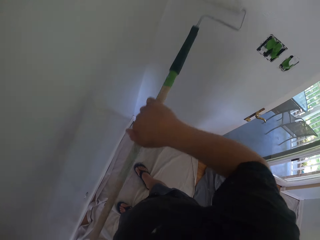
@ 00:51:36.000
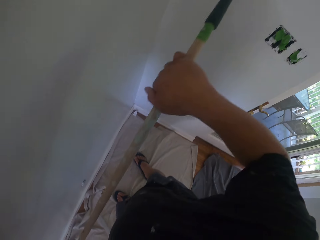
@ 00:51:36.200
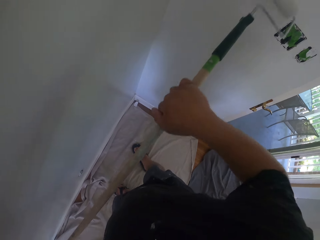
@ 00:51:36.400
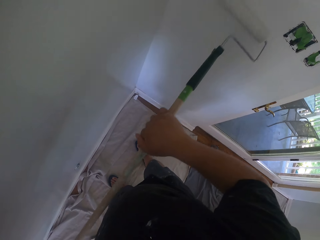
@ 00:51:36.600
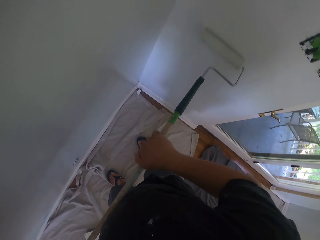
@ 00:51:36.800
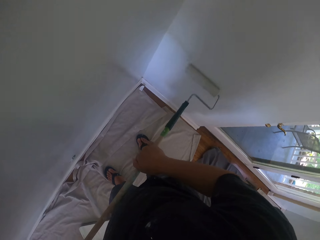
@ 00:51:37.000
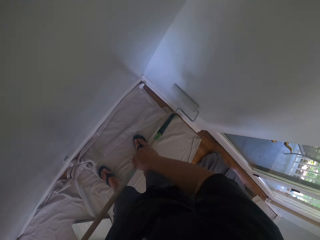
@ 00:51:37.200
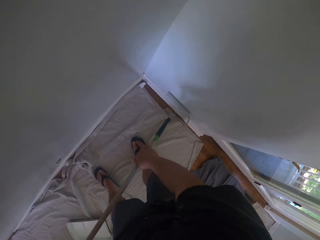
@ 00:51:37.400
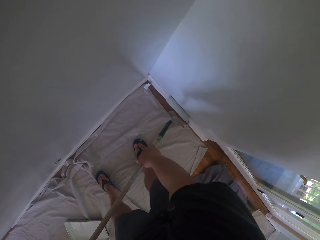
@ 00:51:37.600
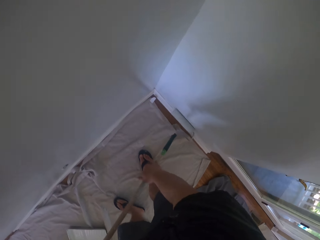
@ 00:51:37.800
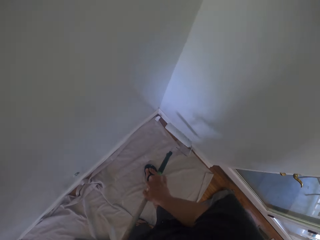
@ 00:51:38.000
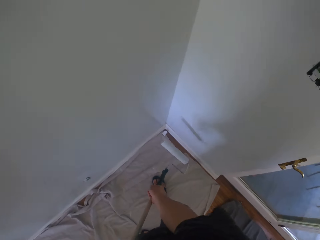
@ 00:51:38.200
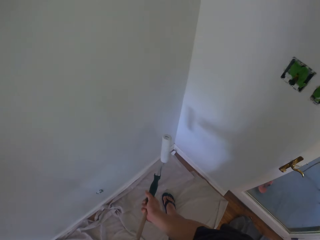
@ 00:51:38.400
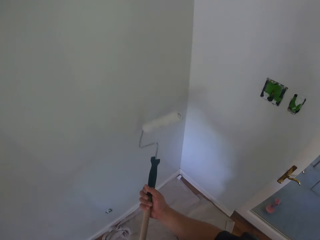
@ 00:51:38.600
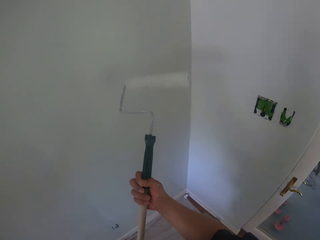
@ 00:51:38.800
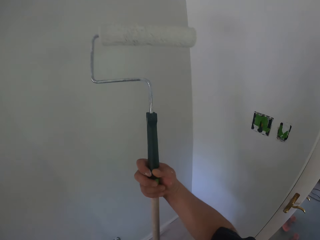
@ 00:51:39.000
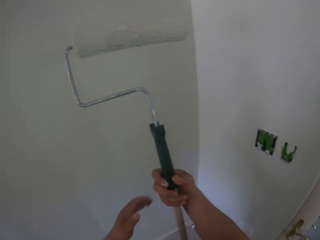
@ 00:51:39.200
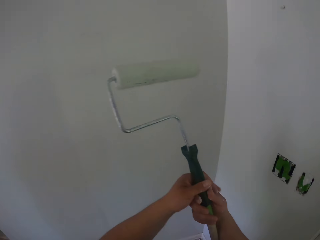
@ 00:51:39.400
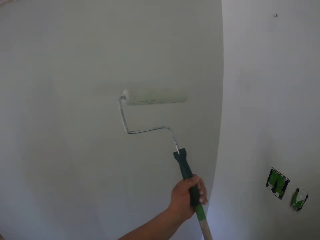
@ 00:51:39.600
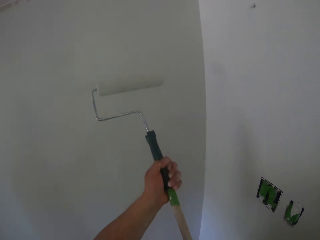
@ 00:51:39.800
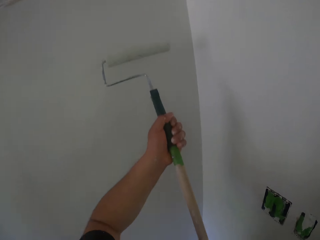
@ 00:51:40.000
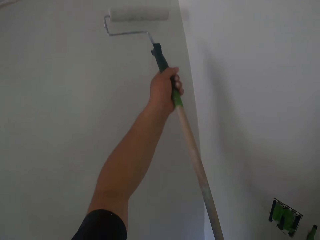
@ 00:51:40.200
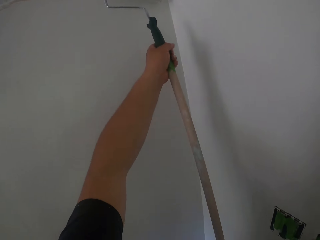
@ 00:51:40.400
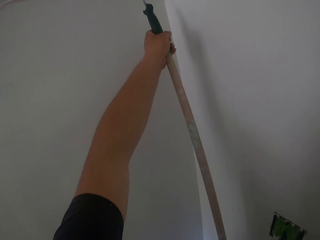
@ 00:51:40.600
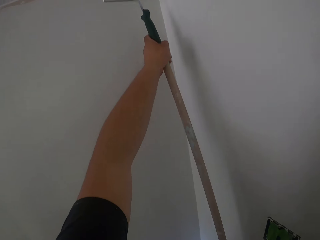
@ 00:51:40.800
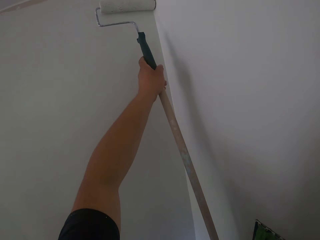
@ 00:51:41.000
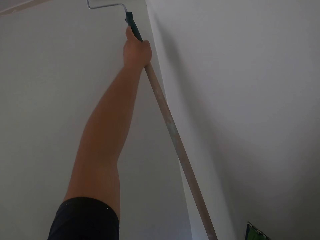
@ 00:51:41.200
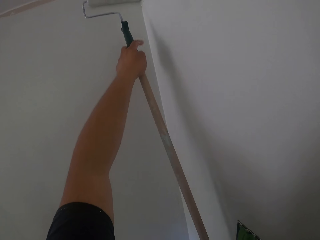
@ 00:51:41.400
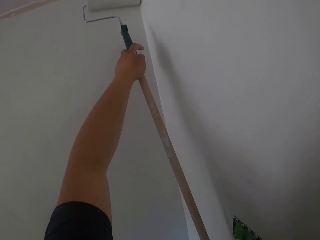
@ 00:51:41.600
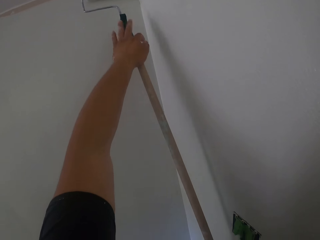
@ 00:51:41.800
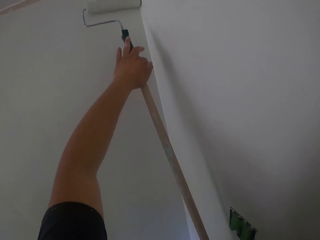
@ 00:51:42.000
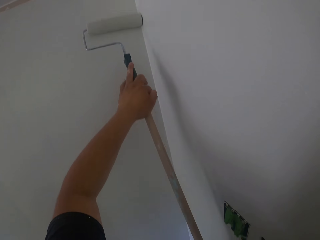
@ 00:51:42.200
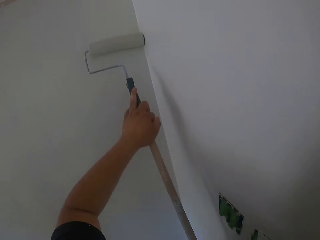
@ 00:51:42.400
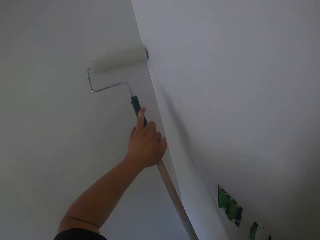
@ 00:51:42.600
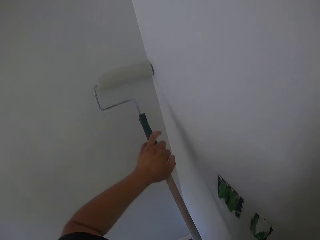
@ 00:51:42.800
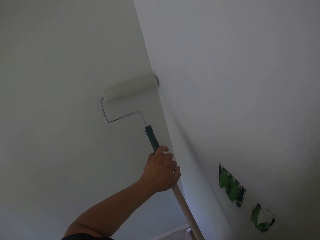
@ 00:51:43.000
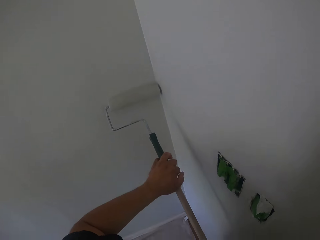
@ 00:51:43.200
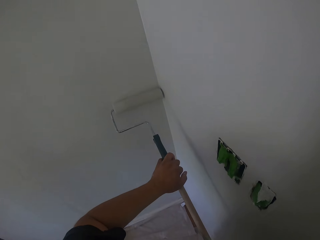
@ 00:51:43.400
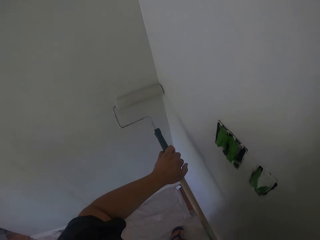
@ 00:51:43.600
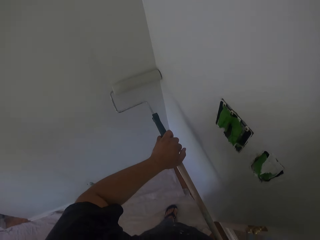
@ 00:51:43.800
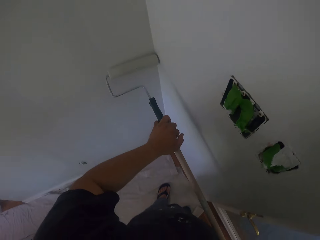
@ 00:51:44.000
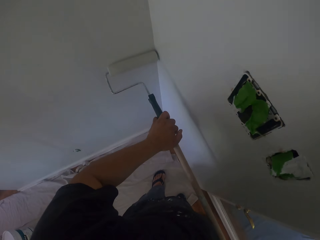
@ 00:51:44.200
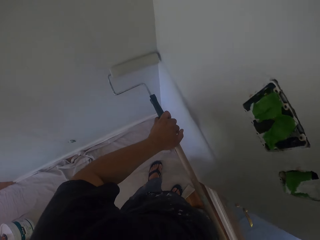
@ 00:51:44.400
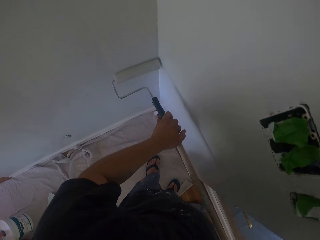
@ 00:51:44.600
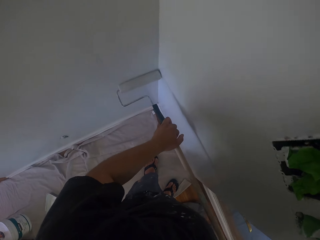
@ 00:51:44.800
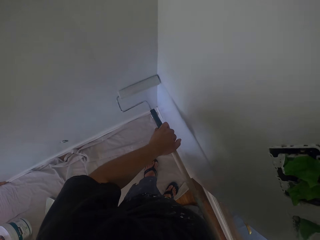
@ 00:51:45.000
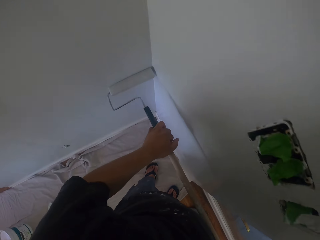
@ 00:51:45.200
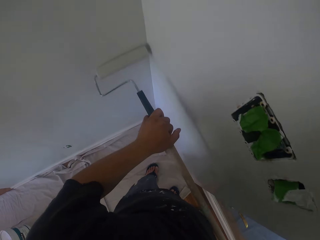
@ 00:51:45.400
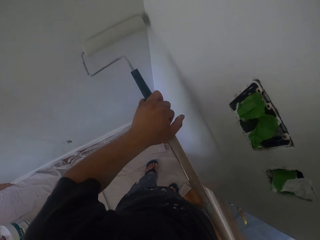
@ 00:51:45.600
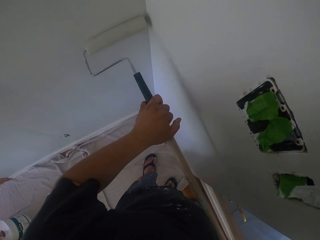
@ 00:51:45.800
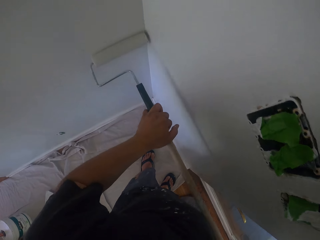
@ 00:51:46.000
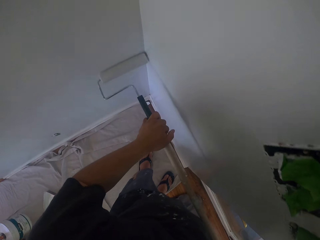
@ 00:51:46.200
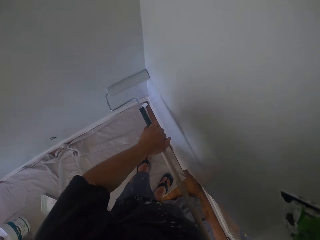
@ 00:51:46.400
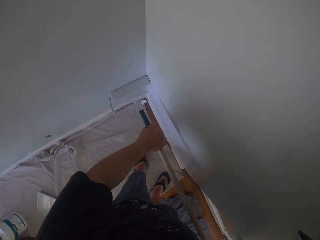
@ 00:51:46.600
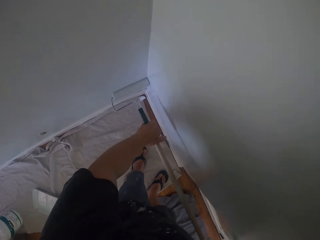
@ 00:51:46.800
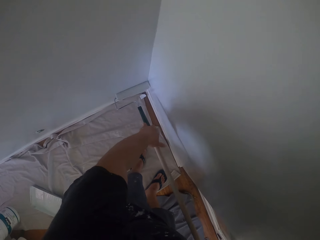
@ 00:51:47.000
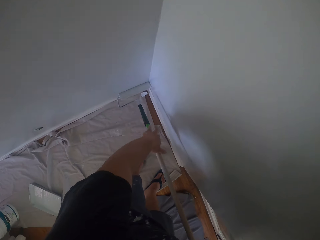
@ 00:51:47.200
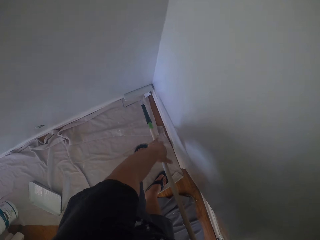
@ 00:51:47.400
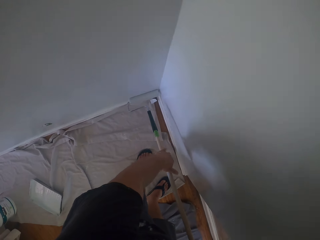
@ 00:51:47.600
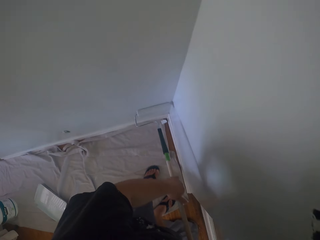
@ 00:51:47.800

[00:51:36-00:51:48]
The camera wearer stares at the wall. They turn the roller. They paint the wall.

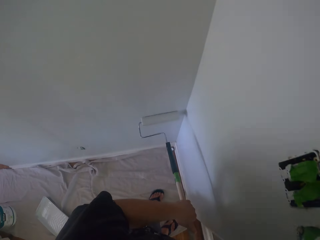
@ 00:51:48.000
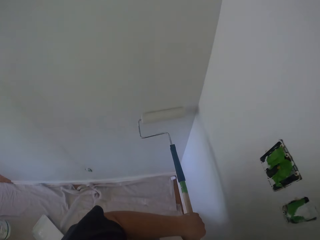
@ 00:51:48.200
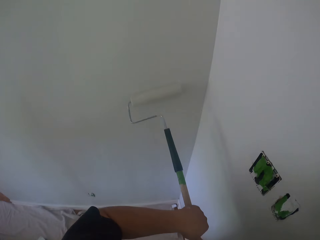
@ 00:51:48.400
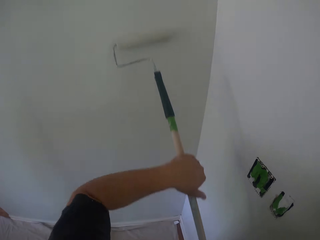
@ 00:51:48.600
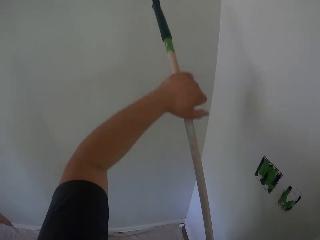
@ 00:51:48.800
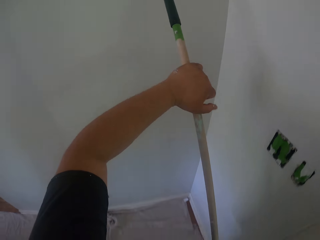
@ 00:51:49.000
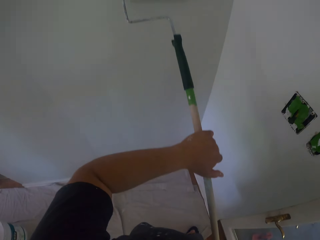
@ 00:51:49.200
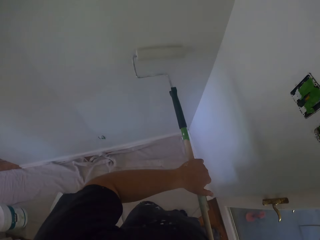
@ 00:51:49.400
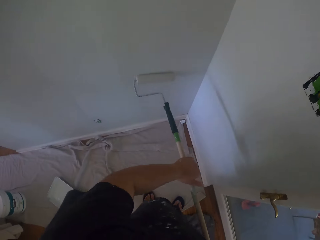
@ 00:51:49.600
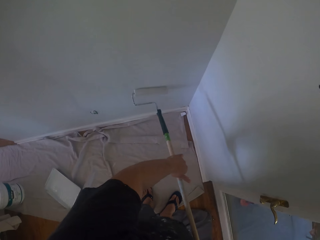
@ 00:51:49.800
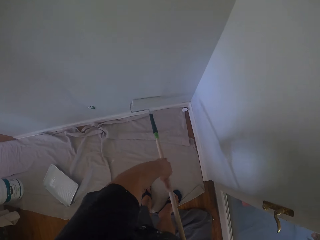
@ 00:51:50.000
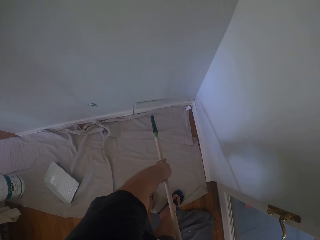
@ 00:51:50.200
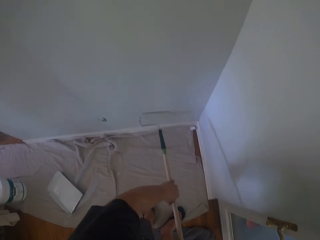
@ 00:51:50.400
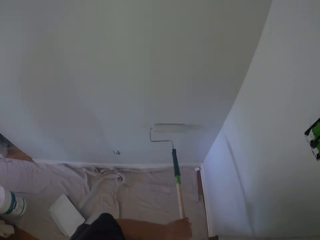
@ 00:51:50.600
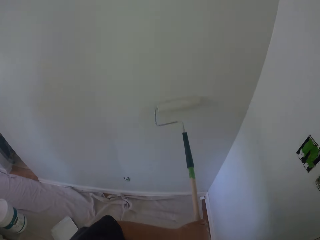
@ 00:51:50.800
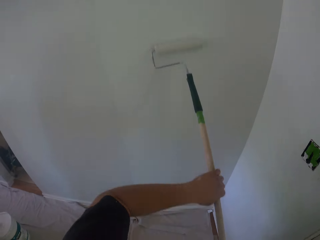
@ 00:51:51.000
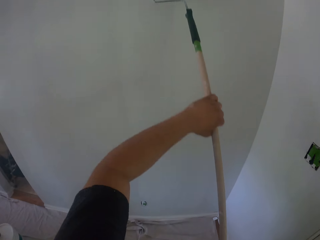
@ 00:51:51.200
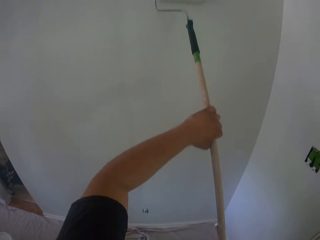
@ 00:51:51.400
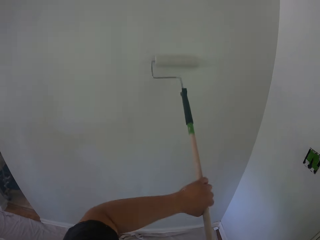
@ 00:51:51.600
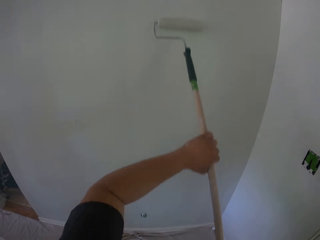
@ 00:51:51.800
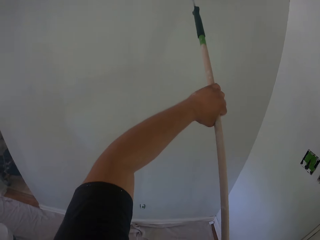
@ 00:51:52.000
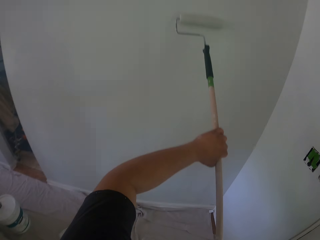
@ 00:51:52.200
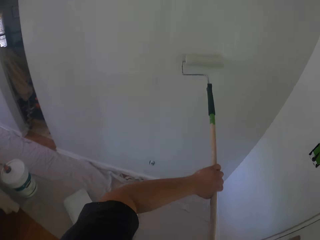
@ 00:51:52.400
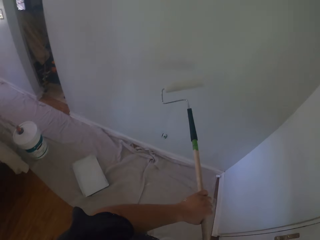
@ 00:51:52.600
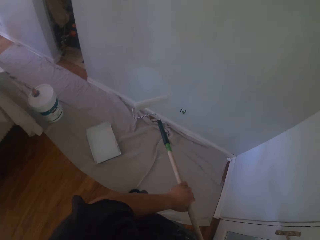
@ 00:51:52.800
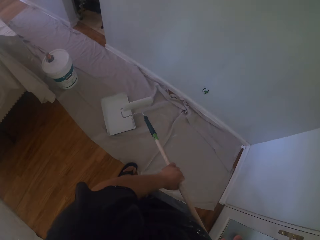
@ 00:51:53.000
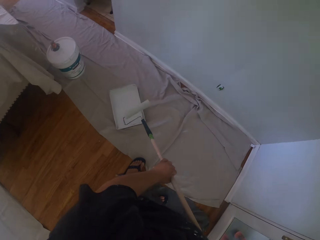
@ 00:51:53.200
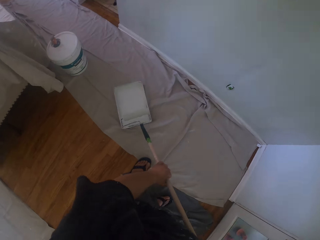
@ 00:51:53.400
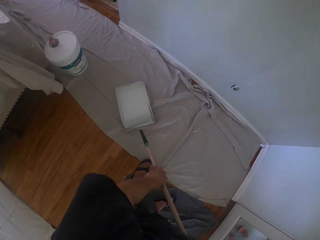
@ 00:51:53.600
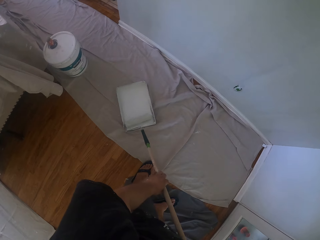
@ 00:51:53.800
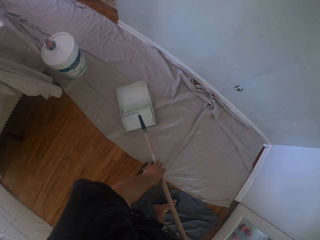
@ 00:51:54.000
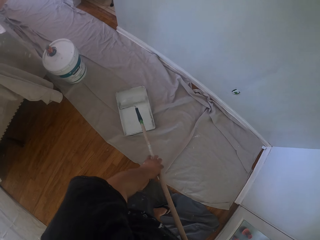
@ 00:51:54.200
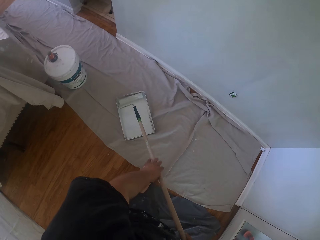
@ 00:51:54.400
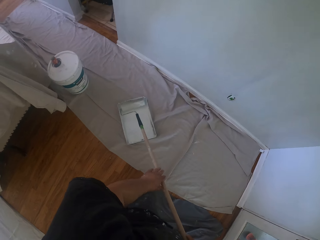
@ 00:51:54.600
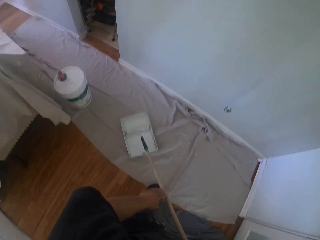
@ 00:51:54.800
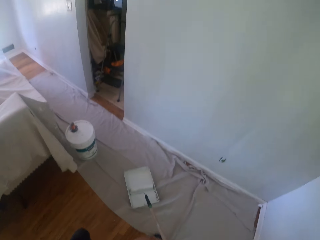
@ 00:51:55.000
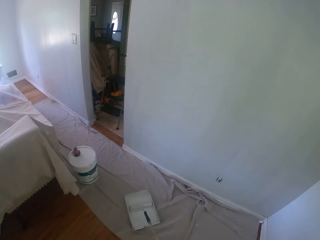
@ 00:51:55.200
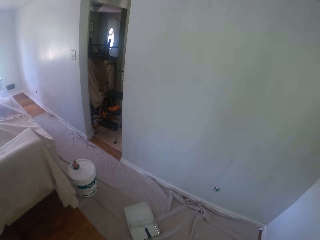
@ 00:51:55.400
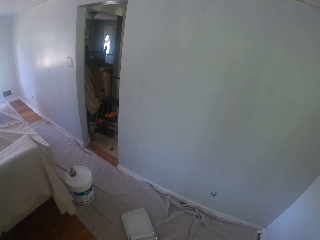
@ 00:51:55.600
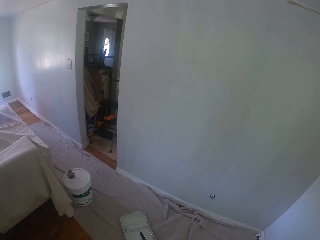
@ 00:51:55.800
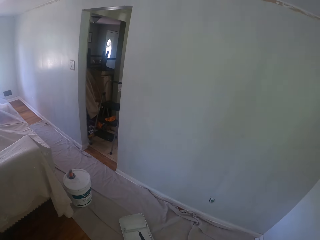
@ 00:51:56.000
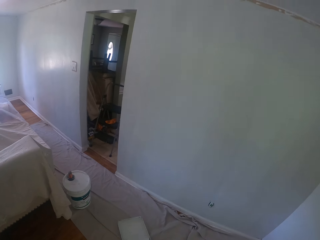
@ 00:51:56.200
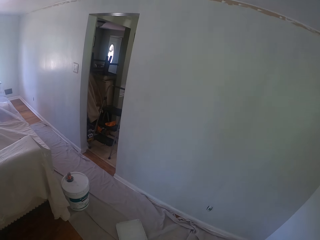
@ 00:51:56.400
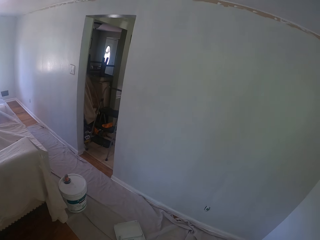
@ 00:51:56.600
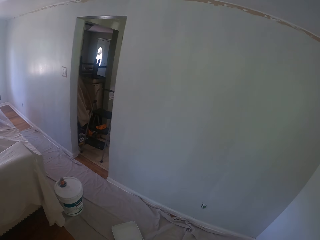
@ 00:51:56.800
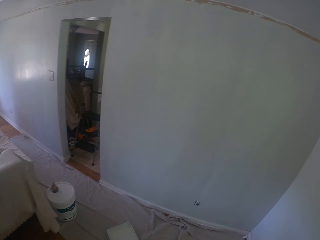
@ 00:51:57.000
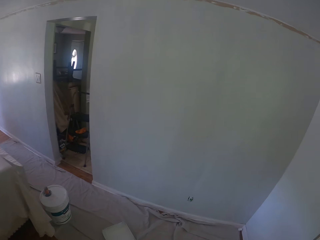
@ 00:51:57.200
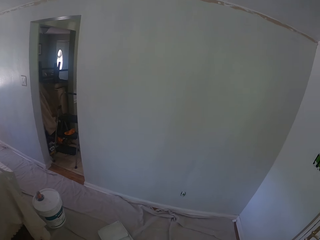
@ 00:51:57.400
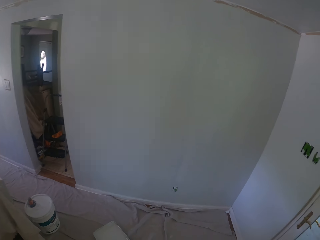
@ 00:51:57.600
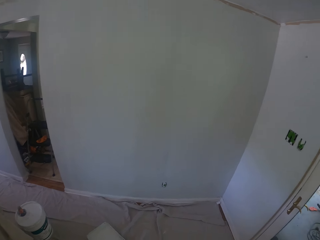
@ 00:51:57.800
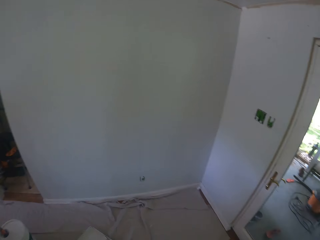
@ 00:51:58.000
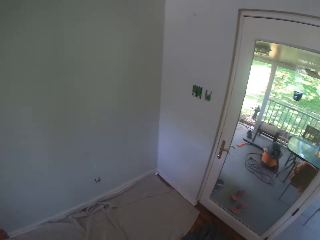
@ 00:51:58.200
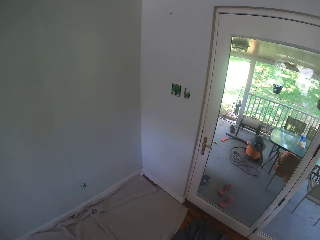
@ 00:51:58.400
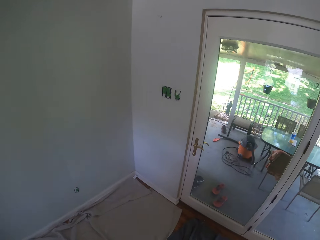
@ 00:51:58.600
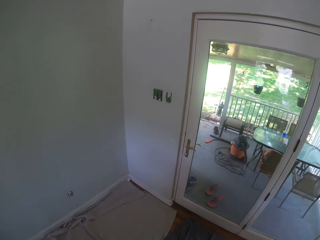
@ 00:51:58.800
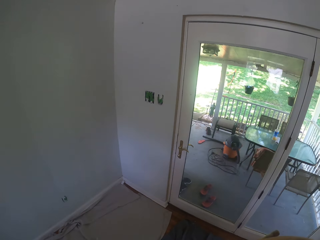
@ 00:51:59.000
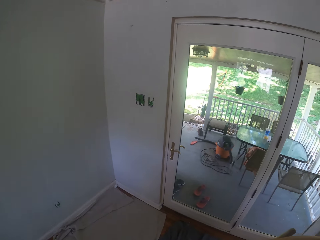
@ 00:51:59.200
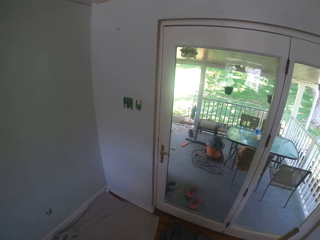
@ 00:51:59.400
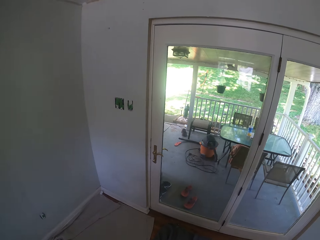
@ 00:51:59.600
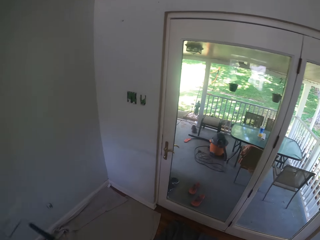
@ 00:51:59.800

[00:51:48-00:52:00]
The camera wearer takes some paint from the paint can with the roller brush. They look around.
